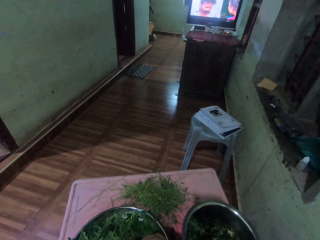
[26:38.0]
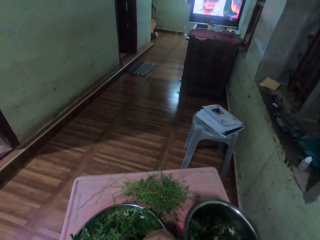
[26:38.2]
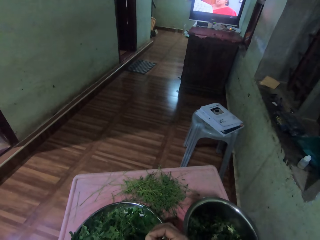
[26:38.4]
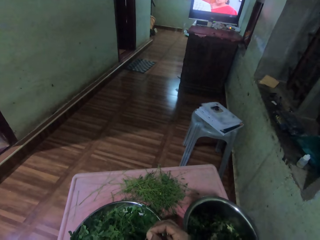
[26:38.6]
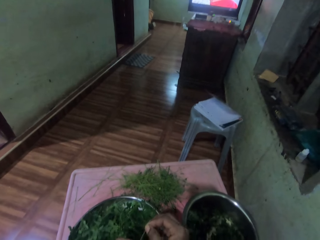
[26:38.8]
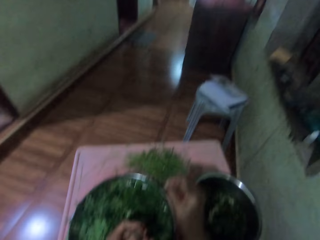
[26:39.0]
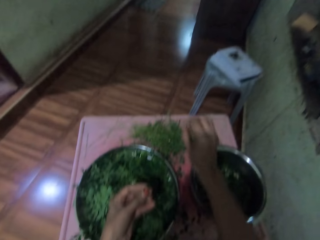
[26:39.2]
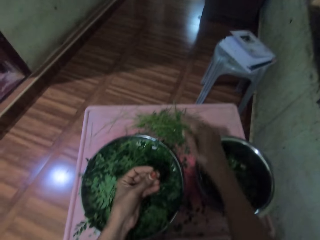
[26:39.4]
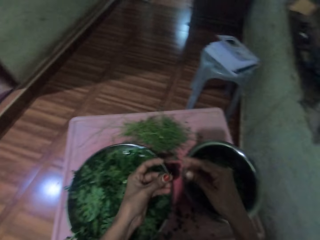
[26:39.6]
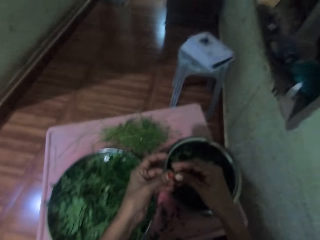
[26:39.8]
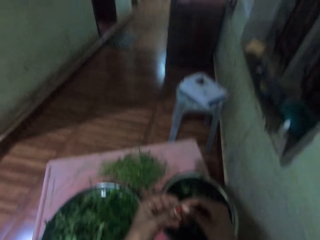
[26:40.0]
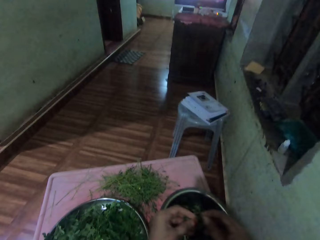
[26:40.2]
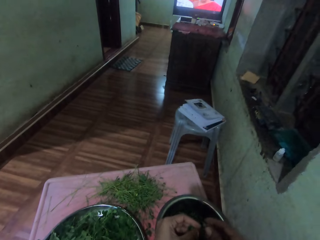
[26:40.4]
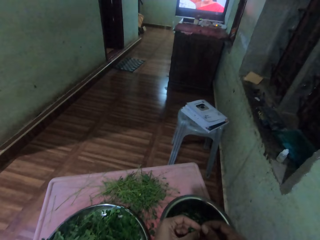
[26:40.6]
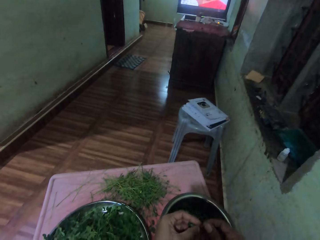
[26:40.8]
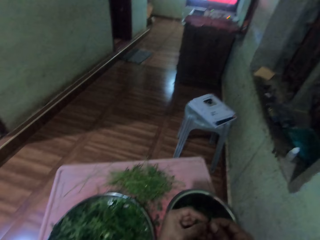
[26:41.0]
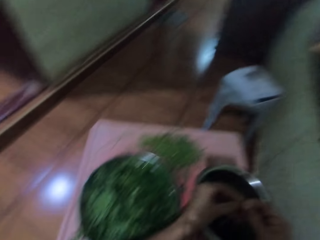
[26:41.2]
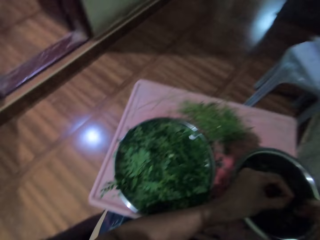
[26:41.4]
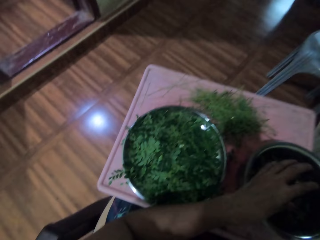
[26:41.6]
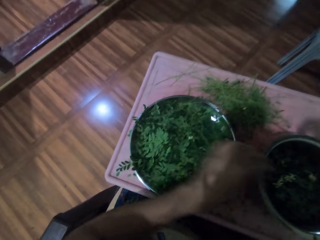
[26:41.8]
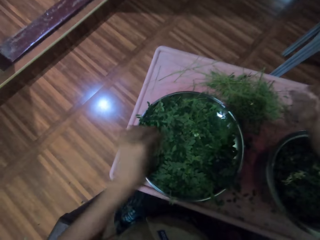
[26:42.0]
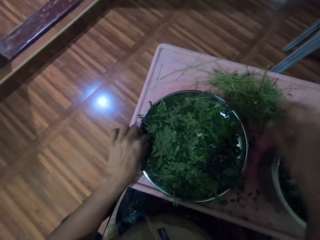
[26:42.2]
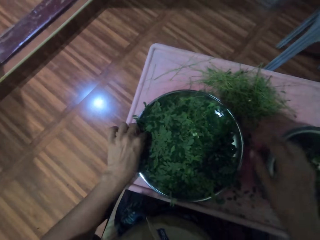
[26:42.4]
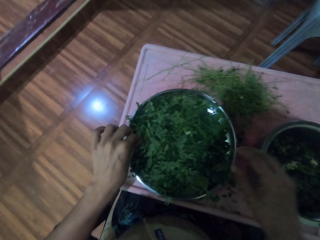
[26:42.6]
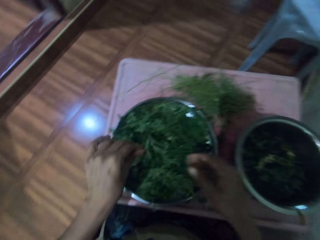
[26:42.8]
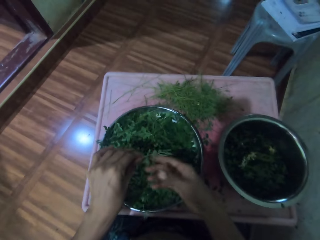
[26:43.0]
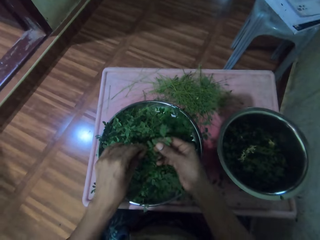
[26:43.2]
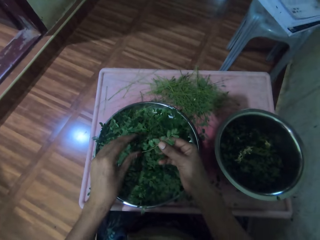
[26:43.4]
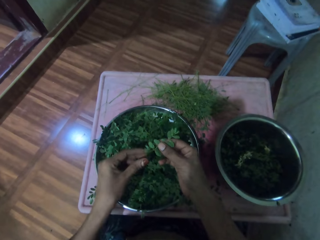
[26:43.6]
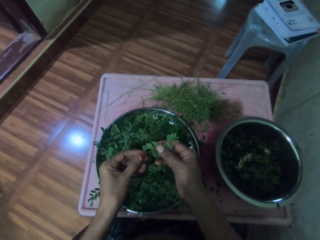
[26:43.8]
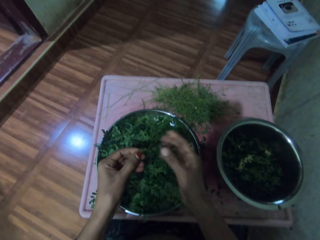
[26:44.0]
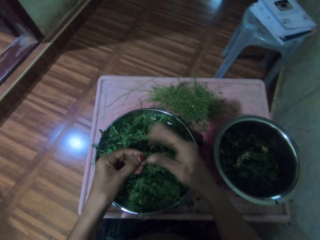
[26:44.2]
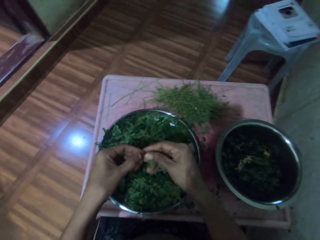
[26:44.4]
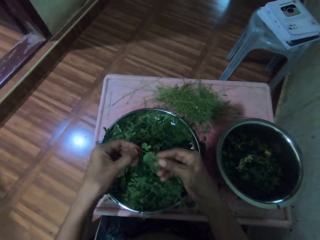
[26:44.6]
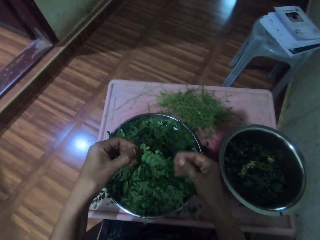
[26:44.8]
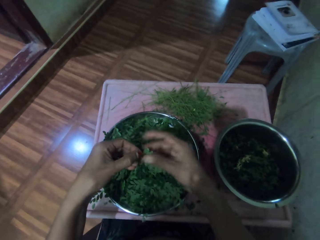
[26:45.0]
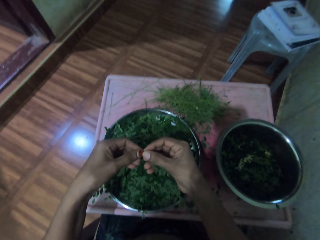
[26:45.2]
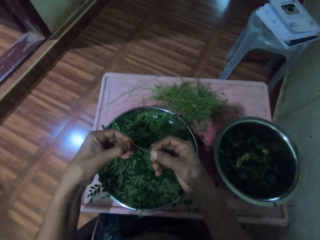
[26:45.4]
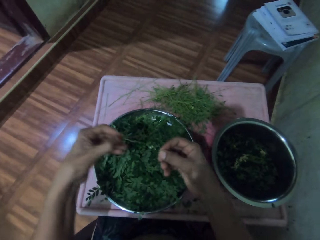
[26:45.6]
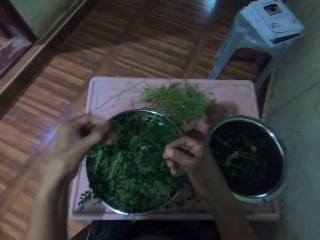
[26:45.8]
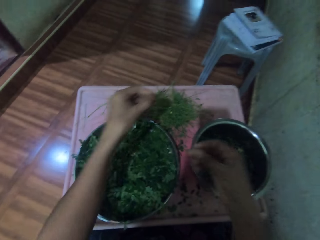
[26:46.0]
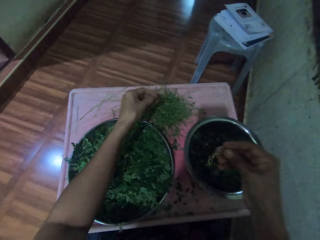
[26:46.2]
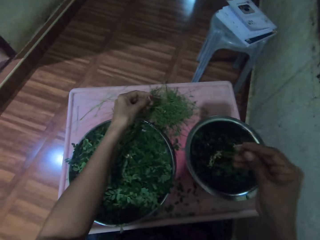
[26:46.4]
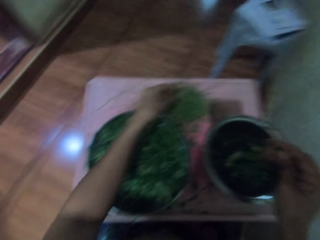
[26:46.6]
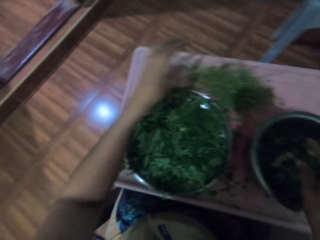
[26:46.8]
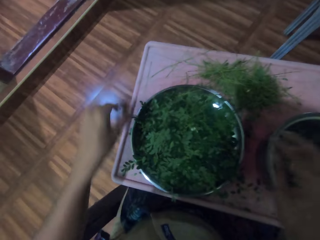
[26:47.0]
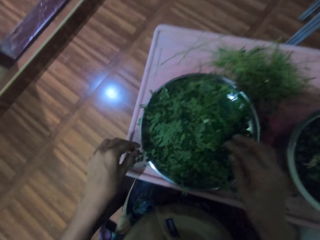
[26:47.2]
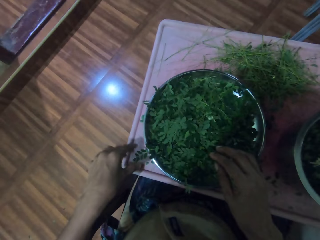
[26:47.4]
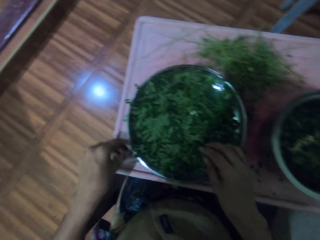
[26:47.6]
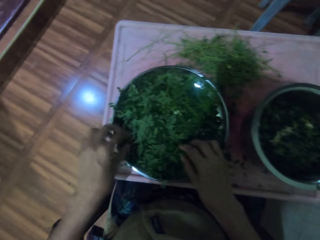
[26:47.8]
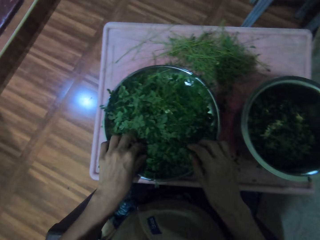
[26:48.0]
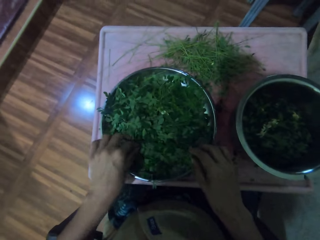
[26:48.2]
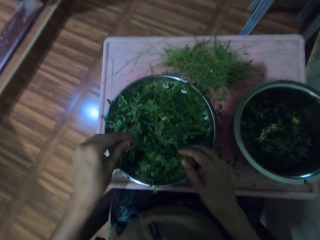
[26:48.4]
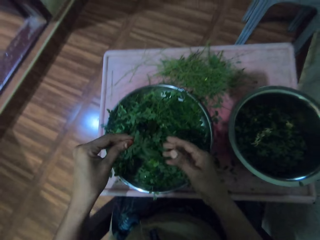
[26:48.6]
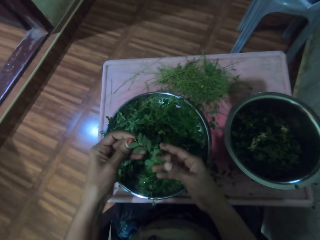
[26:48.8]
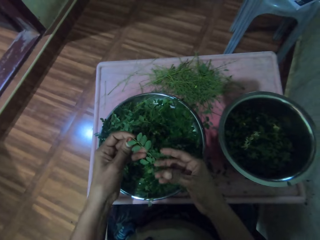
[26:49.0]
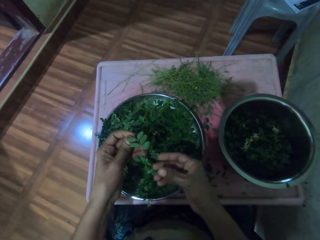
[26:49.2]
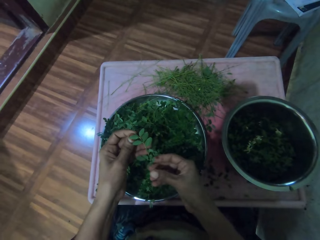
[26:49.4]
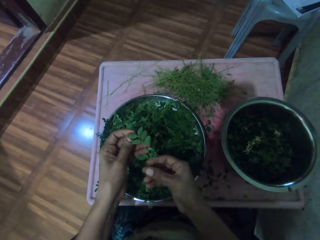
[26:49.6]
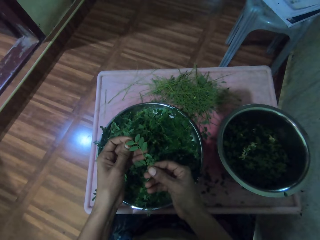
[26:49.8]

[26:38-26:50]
The camera wearer throws a stalk of a vegetable on the table. They remove leaves from a stalk and put vegetable leaves in a tray. They pick the vegetable from the tray. They remove leaves from a stalk and throw the stalk of a vegetable on the table. They pick the vegetable from the tray.

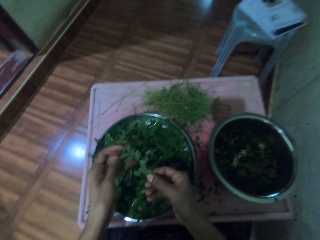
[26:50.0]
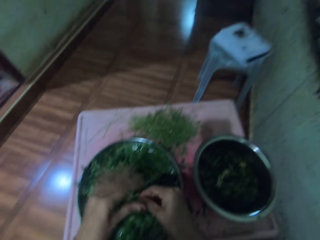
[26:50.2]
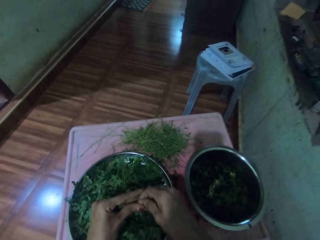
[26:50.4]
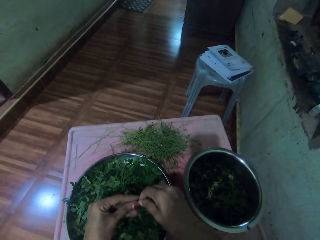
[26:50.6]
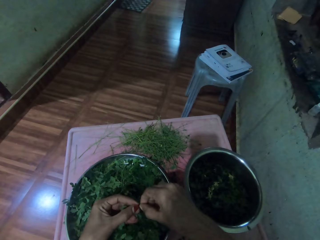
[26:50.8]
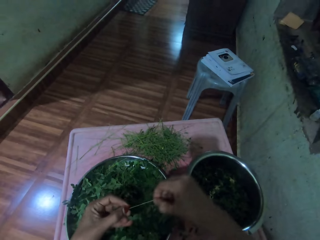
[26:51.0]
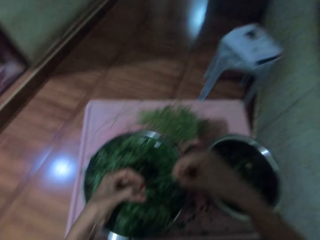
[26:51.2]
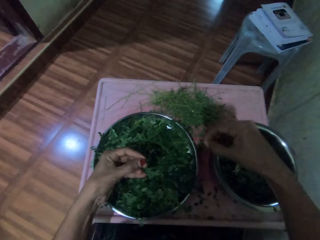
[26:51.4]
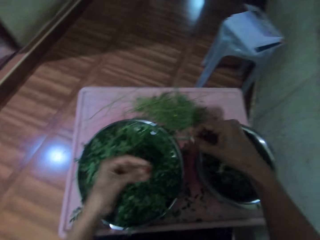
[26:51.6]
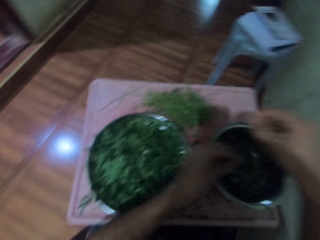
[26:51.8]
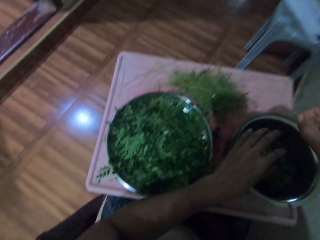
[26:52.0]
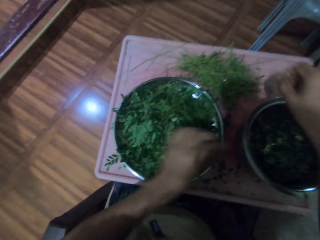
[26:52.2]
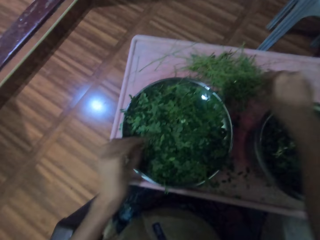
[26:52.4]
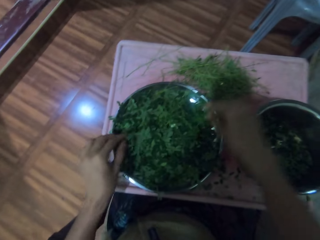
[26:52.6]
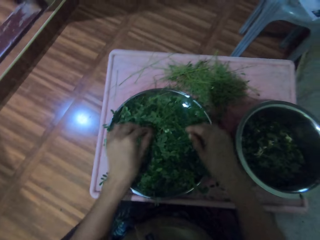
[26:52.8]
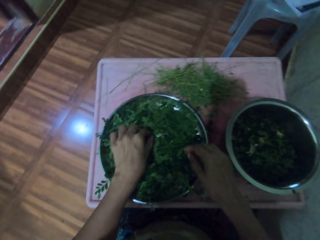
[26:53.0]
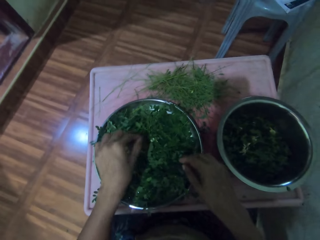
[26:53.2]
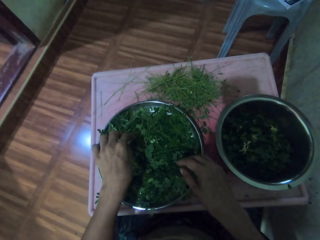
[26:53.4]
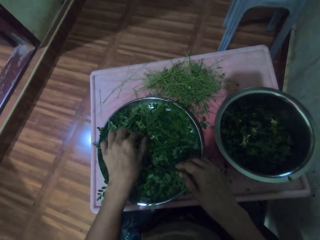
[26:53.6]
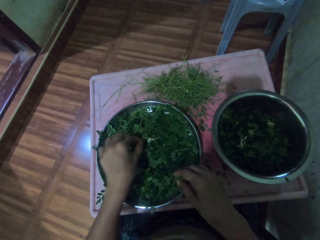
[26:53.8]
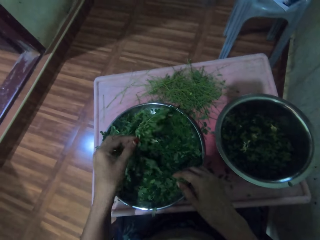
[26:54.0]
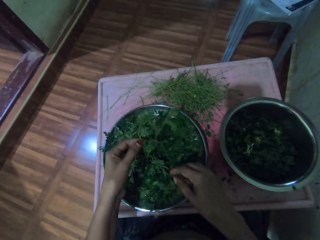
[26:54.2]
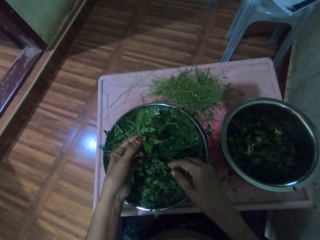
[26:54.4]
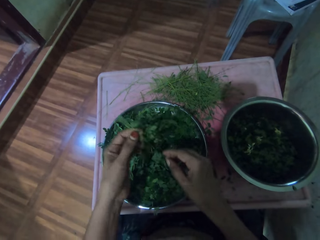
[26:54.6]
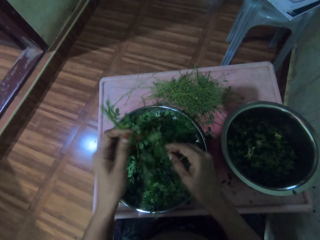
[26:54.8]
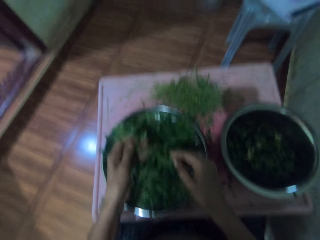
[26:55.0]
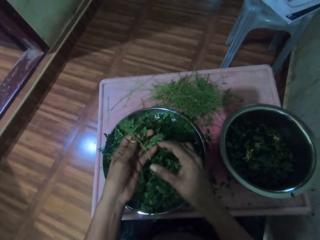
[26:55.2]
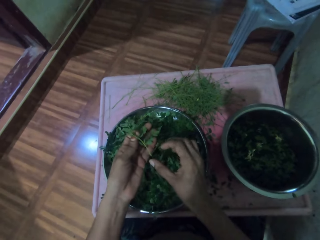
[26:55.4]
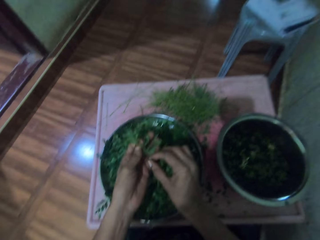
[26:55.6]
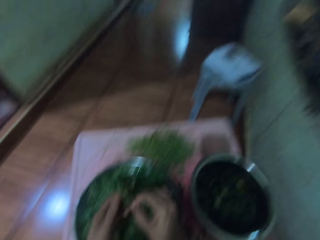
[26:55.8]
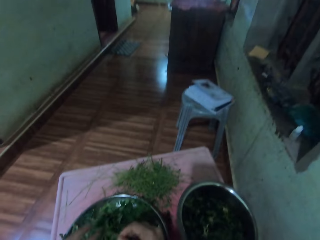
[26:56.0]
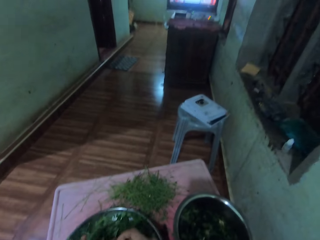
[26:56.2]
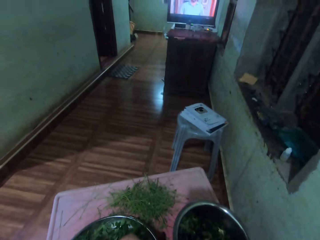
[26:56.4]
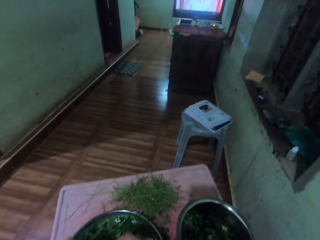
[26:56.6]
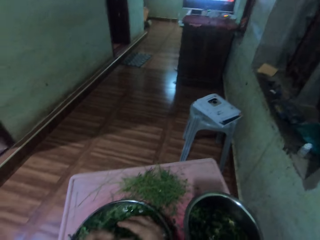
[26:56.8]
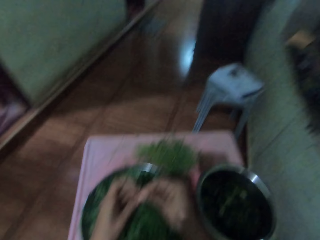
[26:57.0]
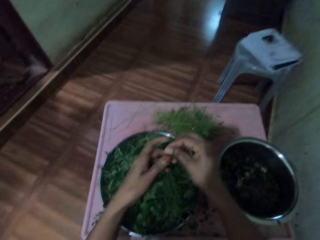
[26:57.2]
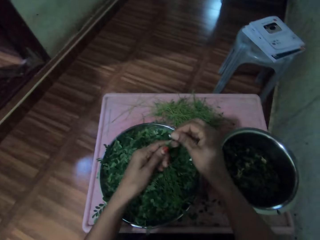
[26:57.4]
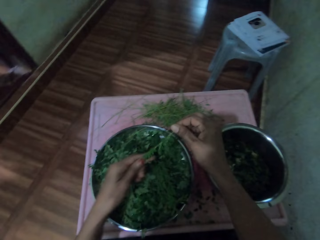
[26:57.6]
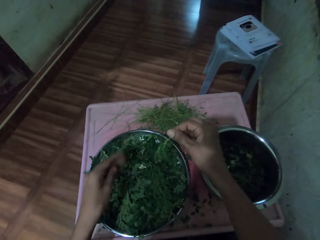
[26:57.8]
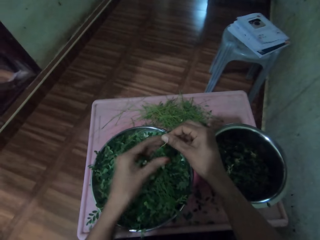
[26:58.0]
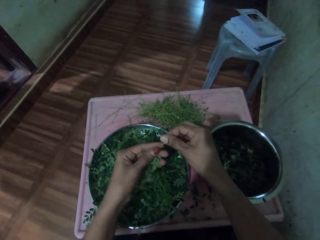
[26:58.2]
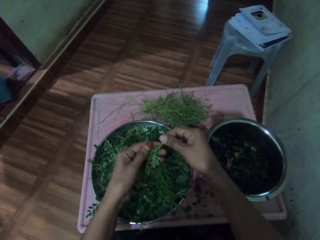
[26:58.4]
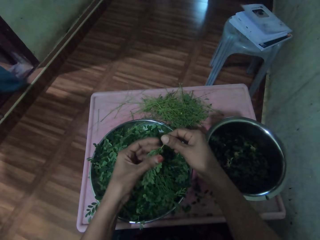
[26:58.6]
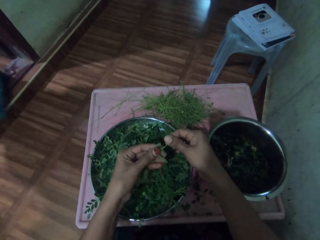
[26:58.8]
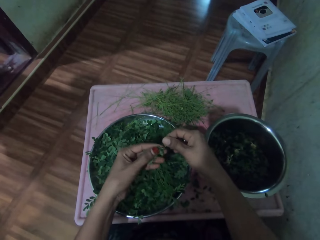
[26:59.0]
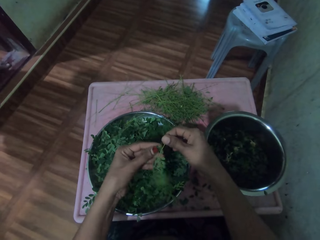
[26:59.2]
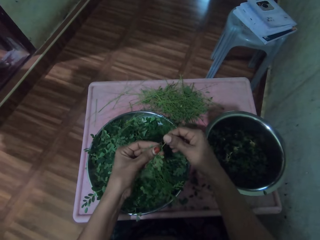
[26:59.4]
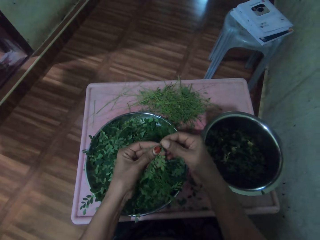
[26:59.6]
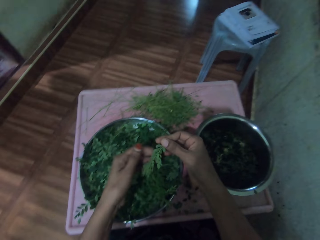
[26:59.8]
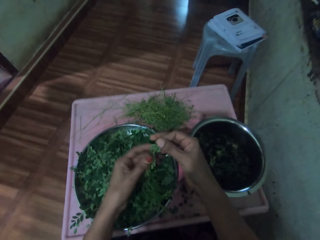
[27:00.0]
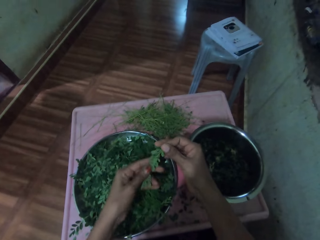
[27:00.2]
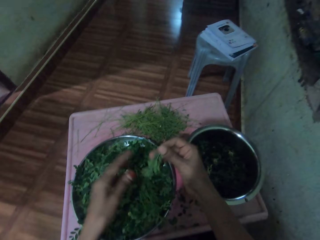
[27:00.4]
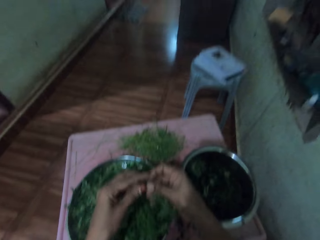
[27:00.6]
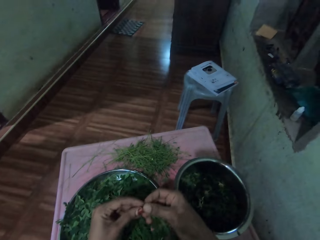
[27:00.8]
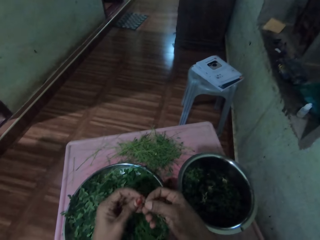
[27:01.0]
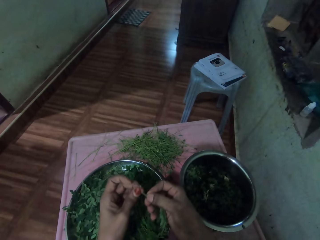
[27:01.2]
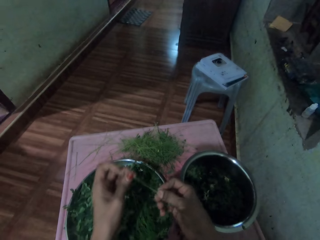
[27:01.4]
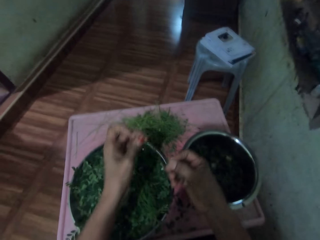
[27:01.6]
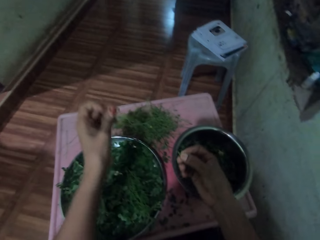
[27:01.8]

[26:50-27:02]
The camera wearer removes leaves from a stalk. They pour the vegetable into the cooking pot. They put vegetable leaves in a tray. They throw the stalk of a vegetable on the table. They pick the vegetable from the tray. They remove leaves from a stalk and look around the room.
